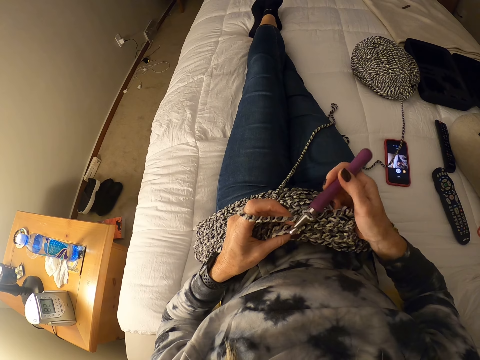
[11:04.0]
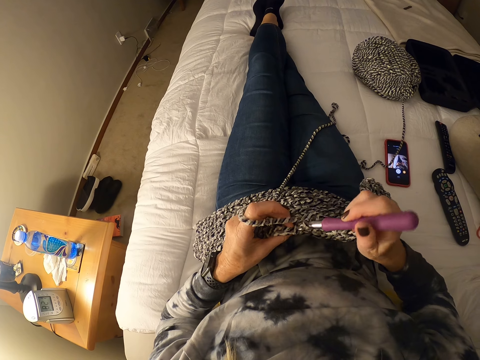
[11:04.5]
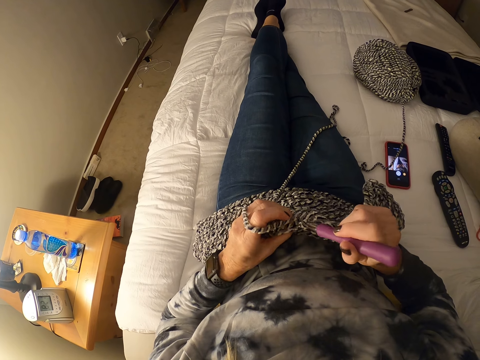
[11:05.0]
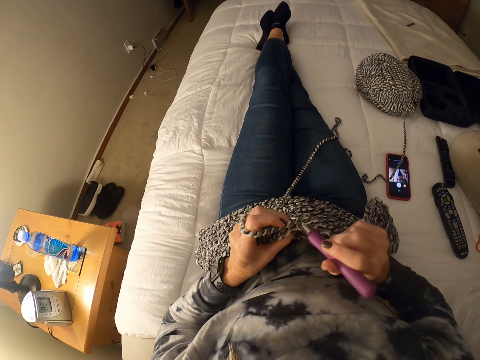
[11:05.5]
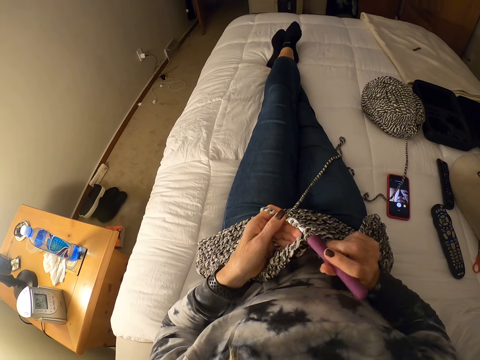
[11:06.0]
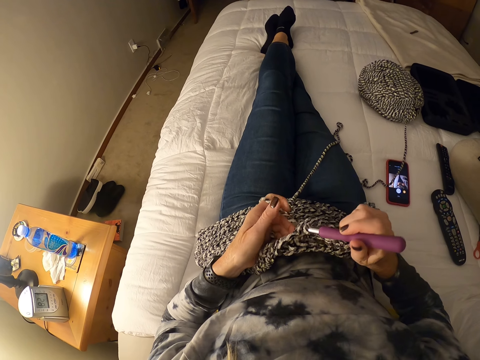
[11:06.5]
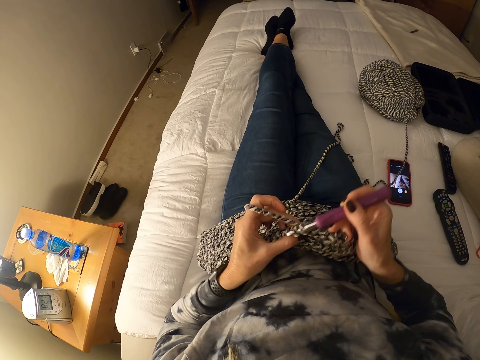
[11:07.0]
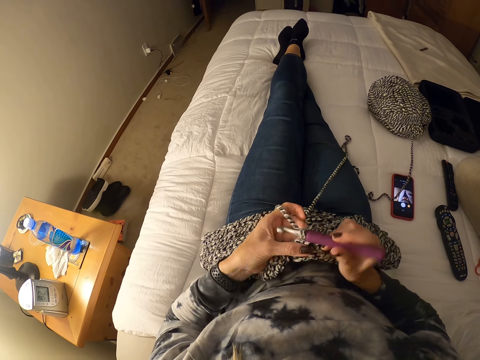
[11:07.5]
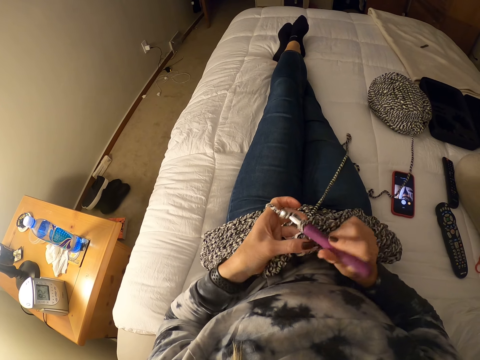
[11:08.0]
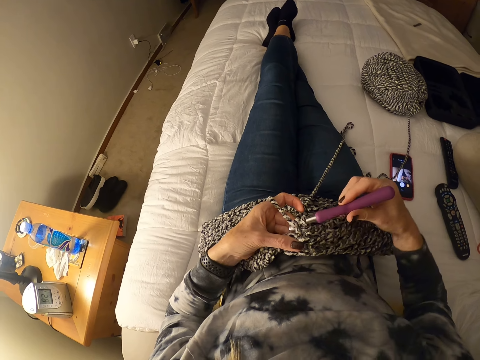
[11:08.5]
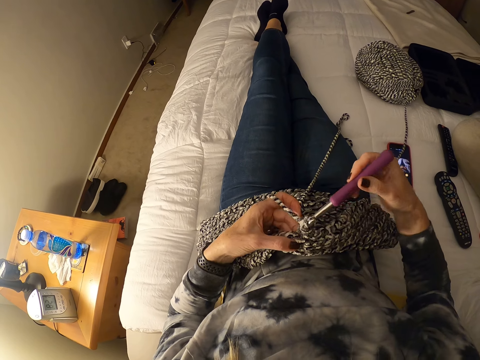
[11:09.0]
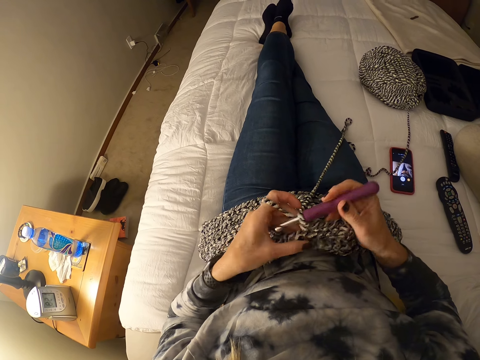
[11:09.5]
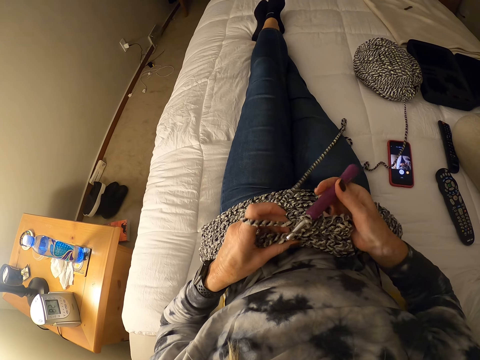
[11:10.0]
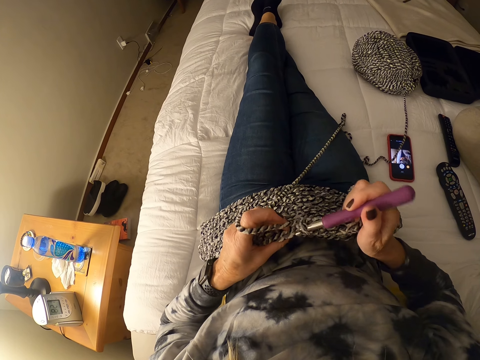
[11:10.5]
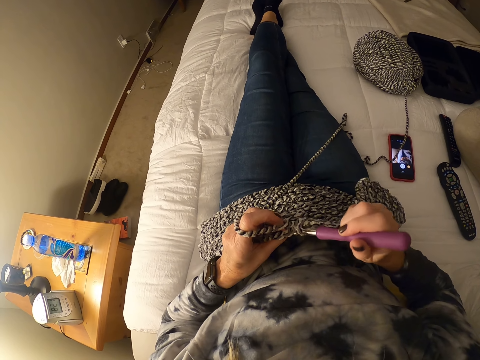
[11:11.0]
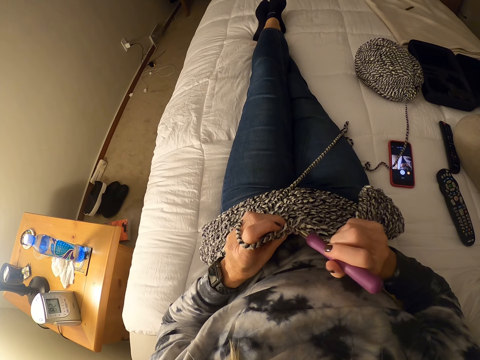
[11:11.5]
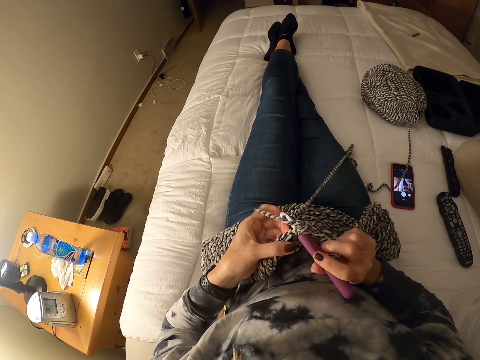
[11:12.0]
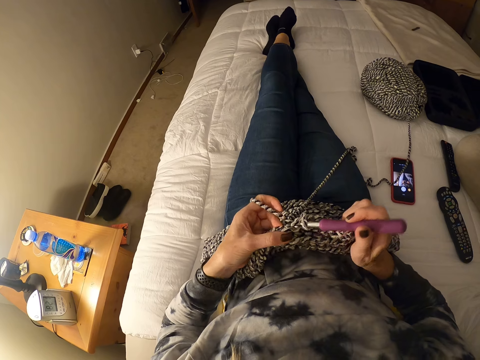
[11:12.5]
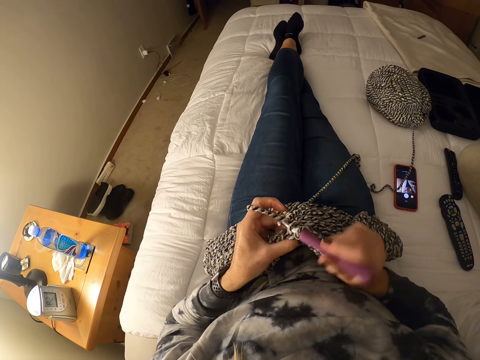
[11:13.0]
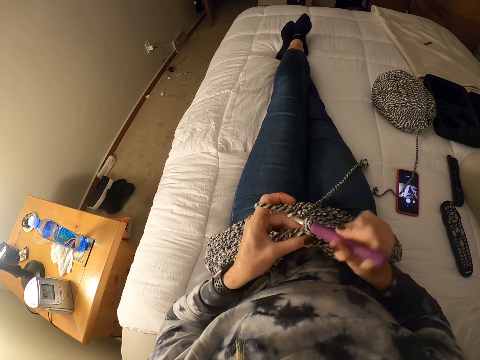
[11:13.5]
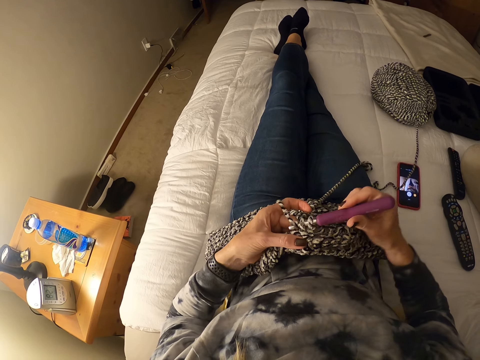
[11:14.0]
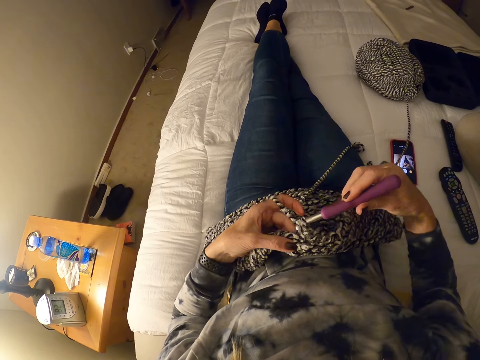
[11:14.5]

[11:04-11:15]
The camera wearer knits a fabric.

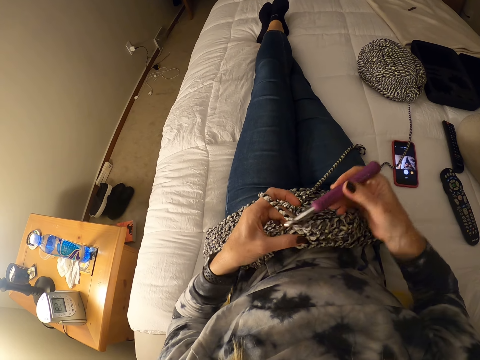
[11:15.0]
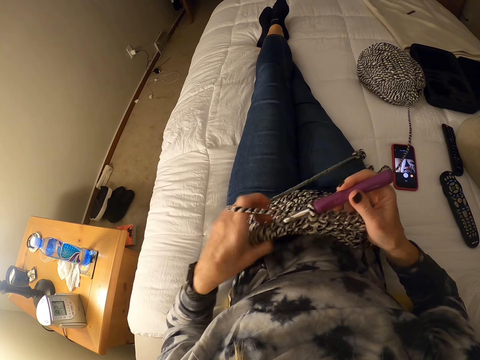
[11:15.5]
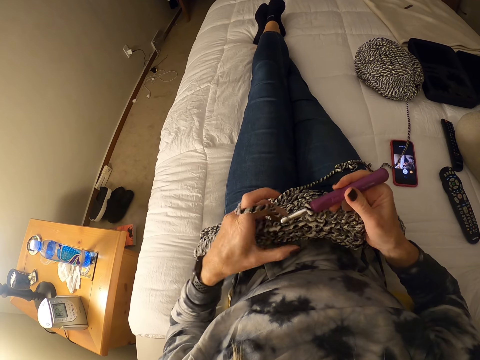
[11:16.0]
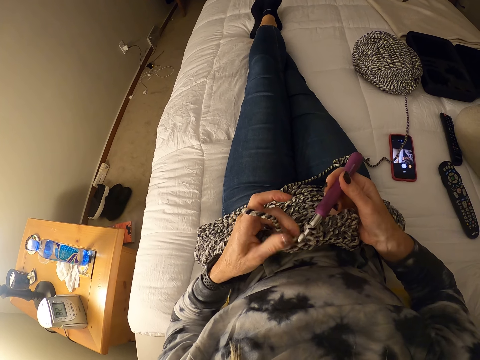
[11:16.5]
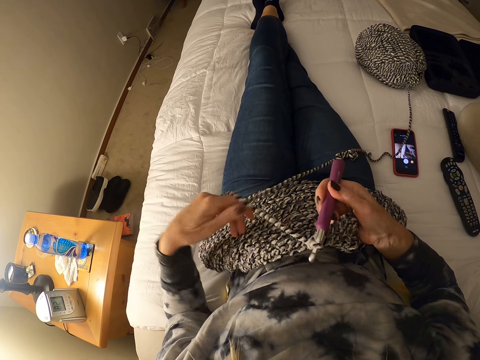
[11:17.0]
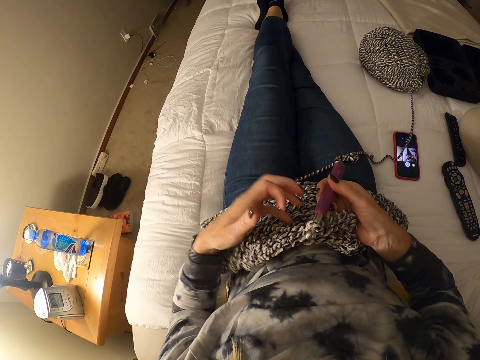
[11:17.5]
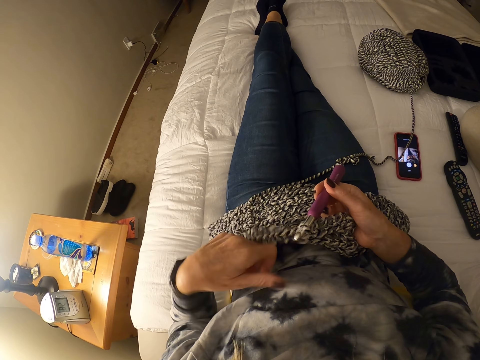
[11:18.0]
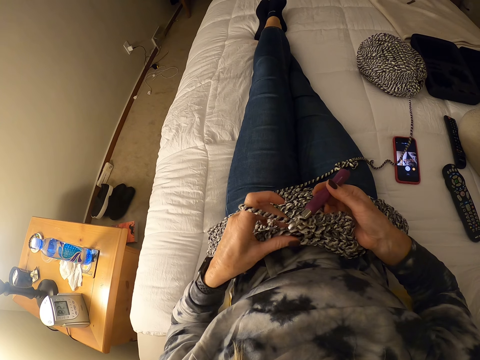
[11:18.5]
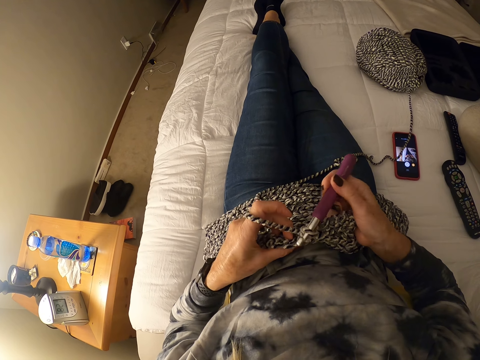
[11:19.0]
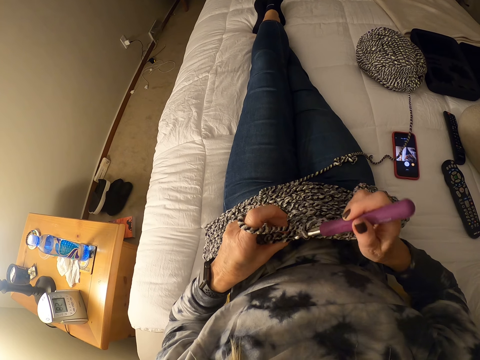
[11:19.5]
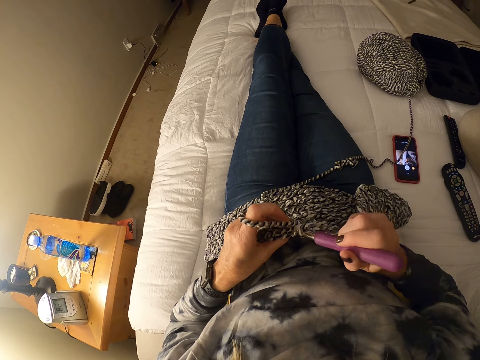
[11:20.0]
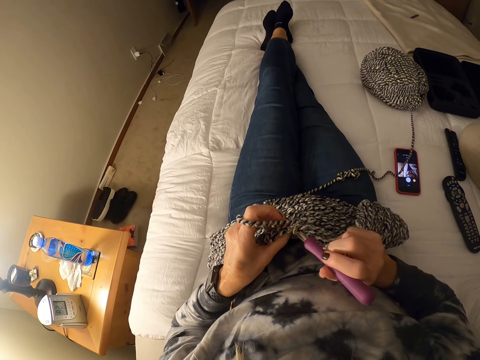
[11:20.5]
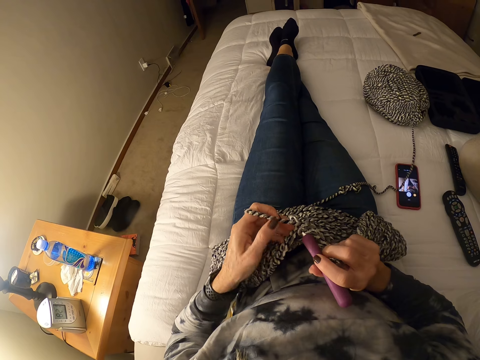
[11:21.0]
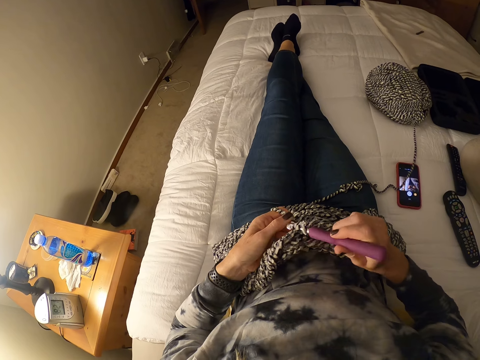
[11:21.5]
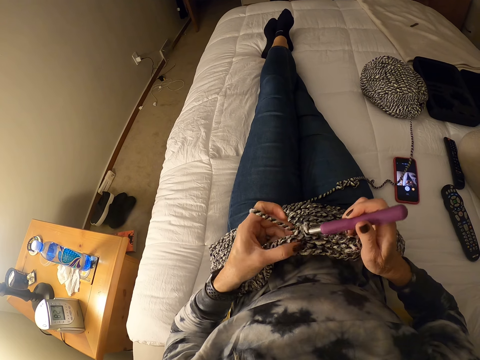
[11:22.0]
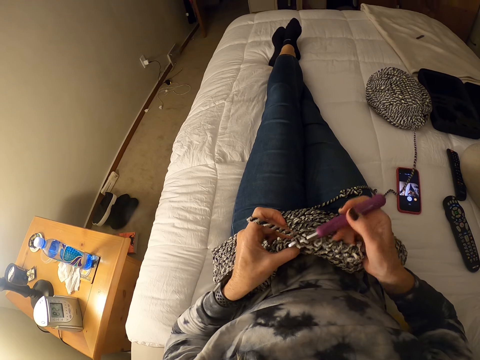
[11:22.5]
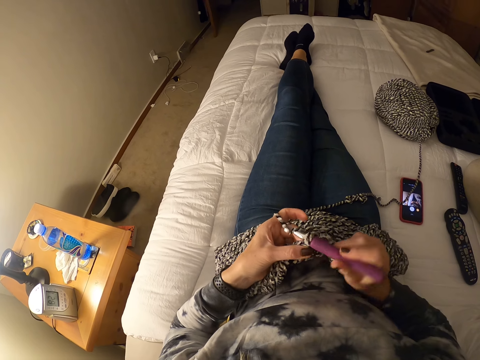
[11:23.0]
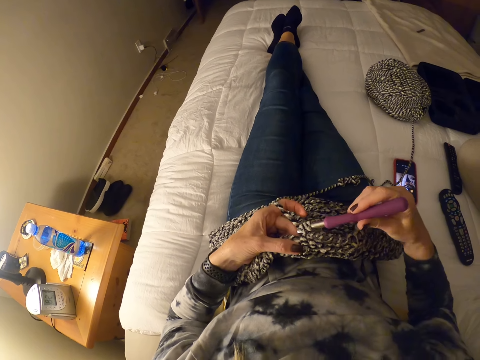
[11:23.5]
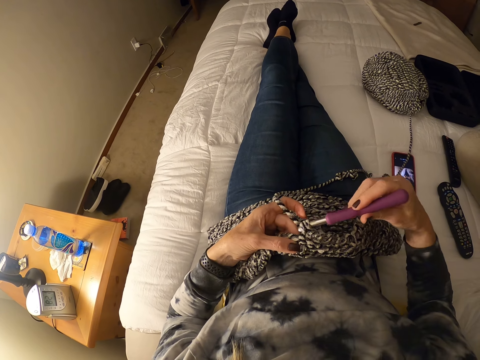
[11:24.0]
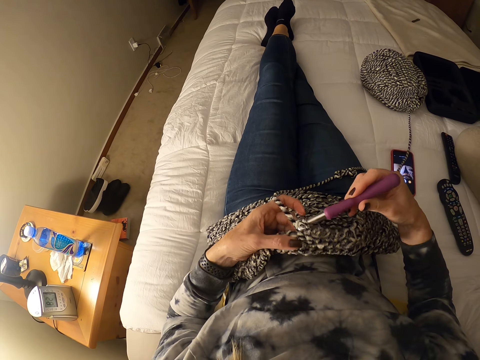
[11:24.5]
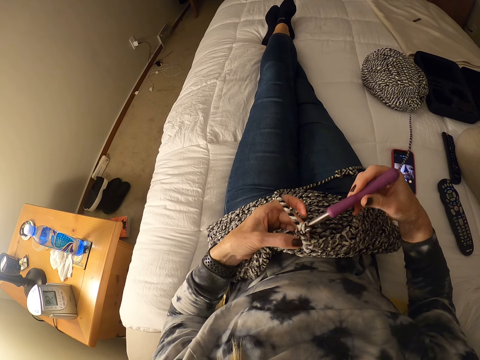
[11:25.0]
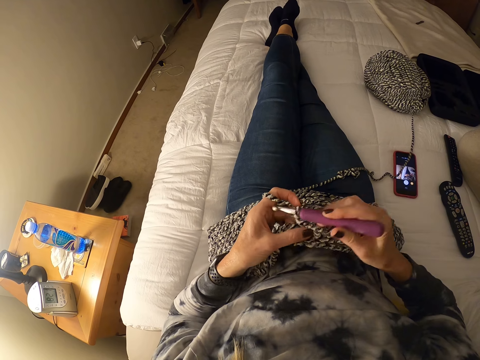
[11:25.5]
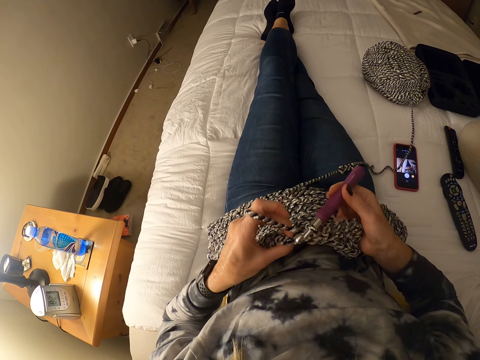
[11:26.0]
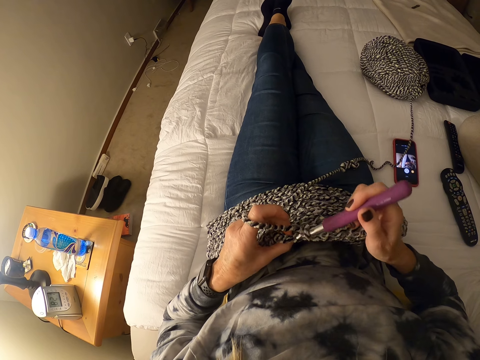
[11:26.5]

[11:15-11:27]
The camera wearer rolls a thread on the finger. They knit the fabric.

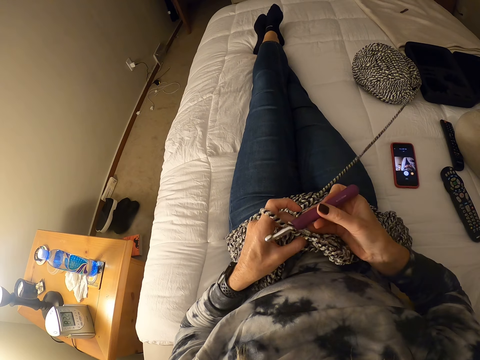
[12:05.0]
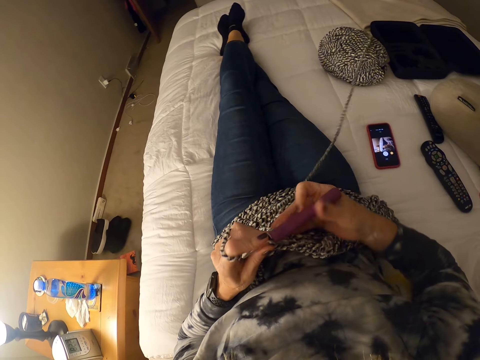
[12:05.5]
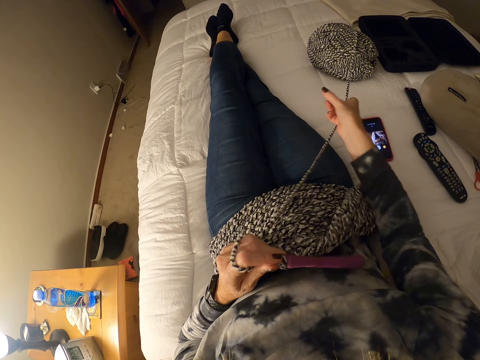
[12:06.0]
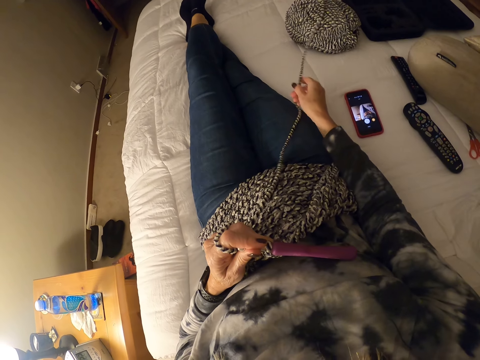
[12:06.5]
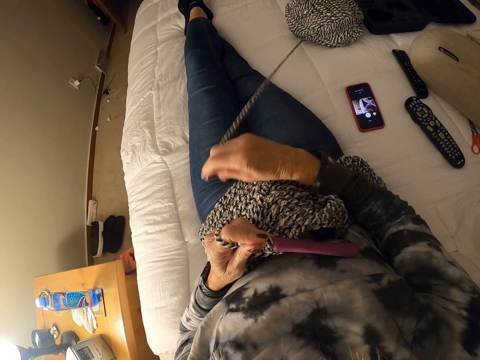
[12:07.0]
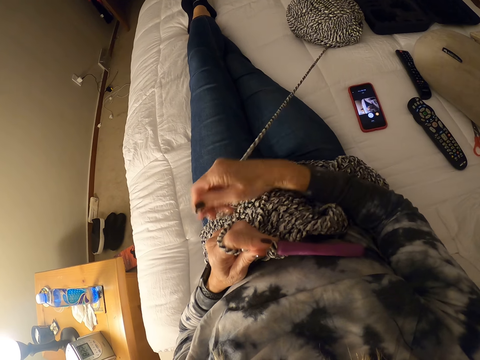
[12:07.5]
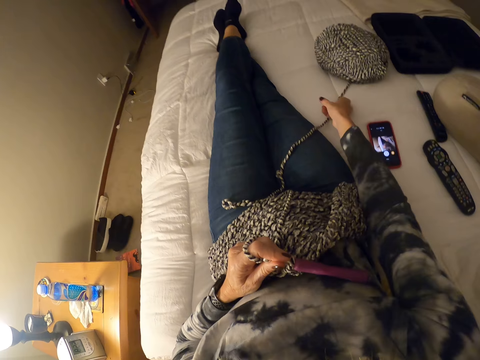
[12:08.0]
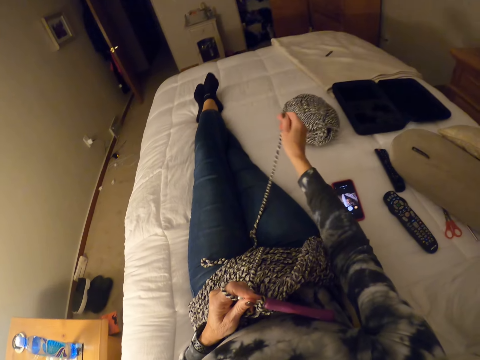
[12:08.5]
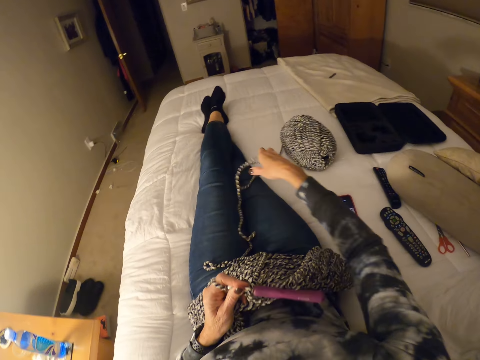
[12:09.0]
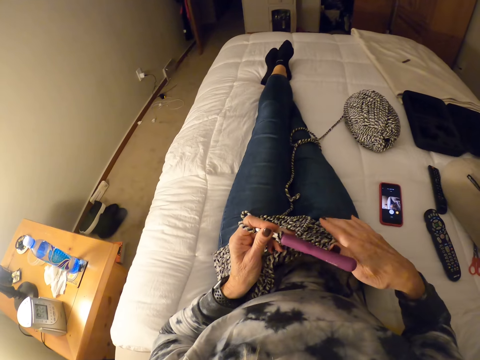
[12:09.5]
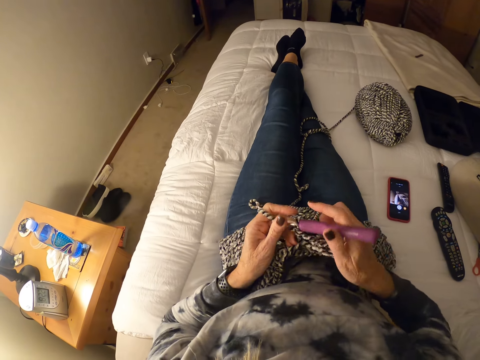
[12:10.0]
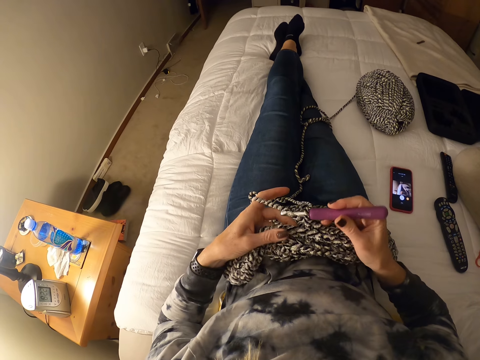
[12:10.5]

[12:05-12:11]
The camera wearer pulls at yarn with her right hand. She straightens a thread.
